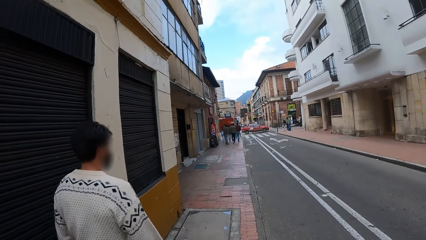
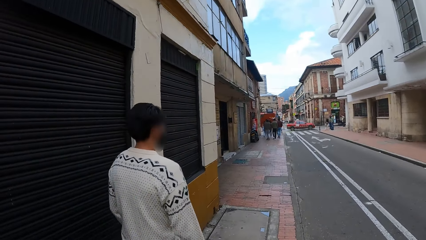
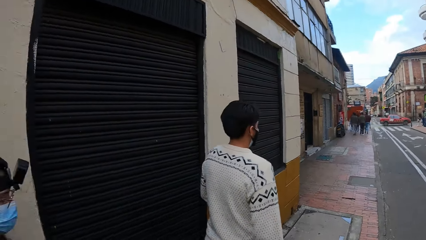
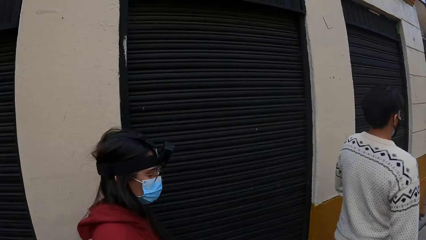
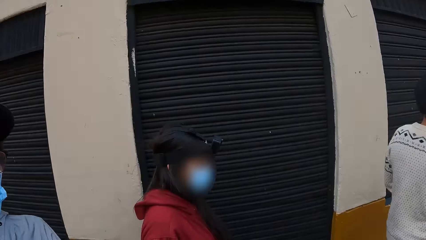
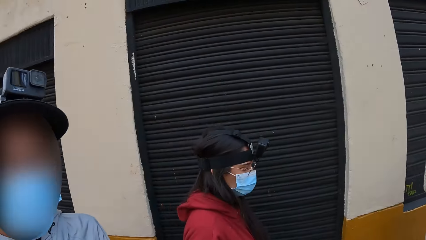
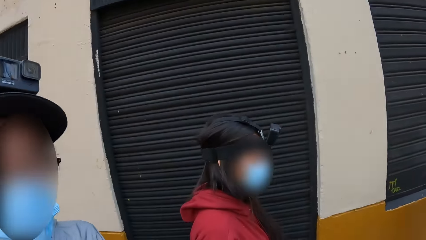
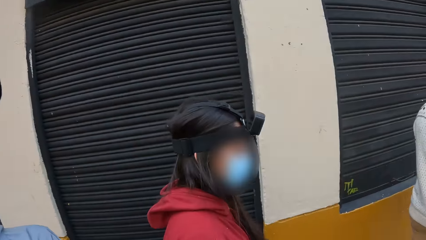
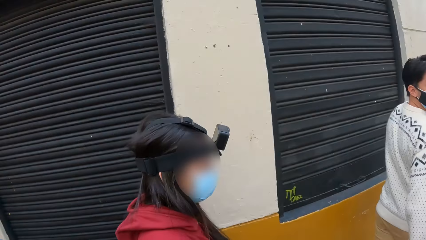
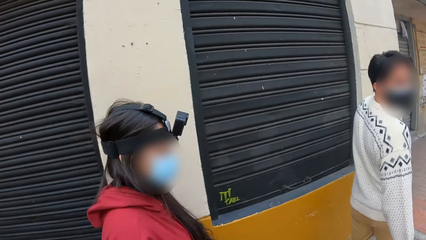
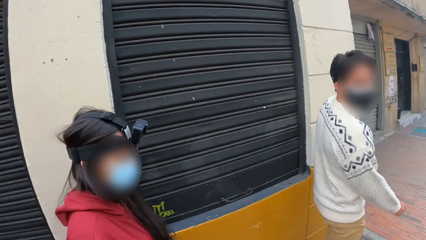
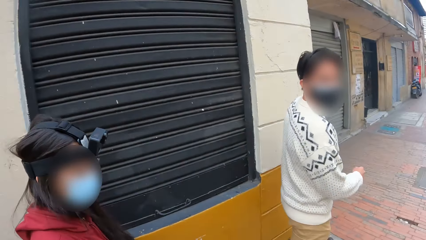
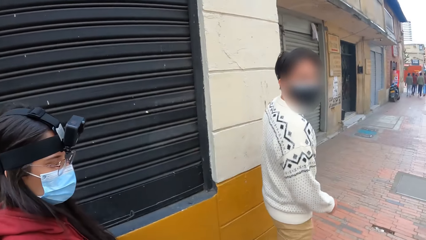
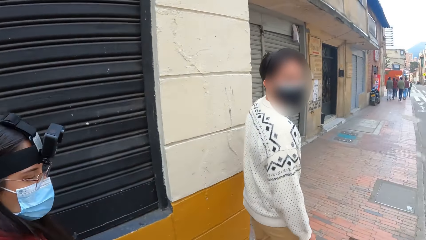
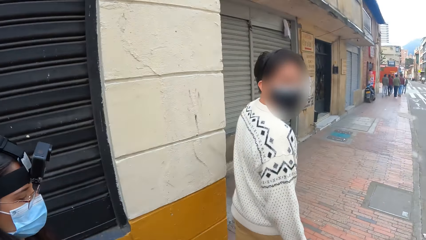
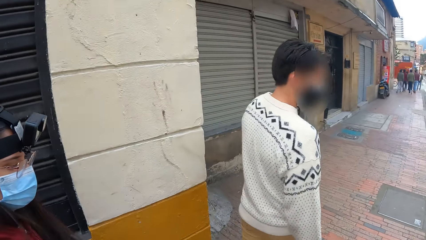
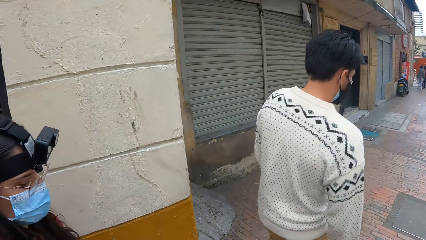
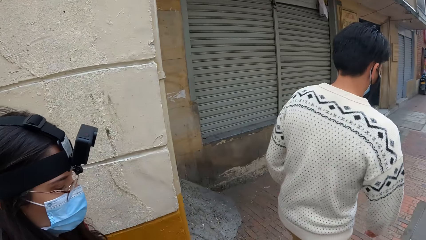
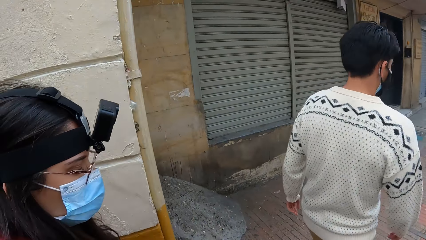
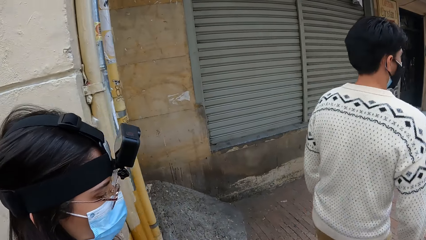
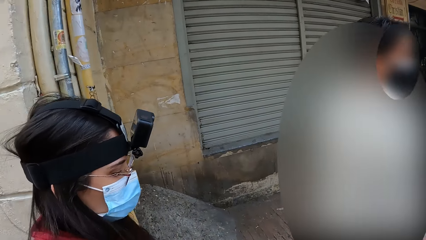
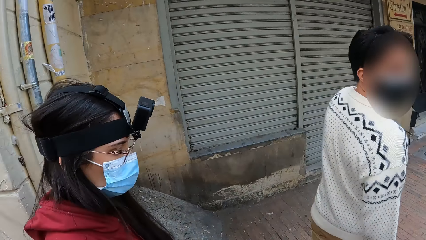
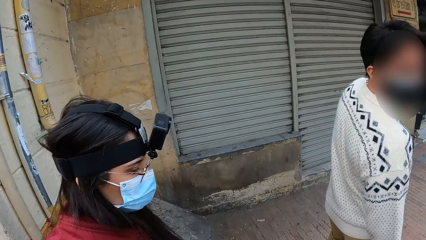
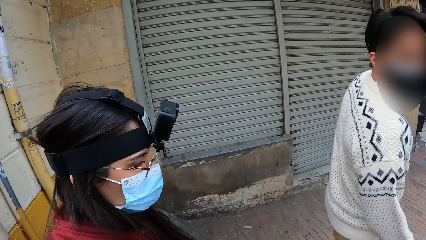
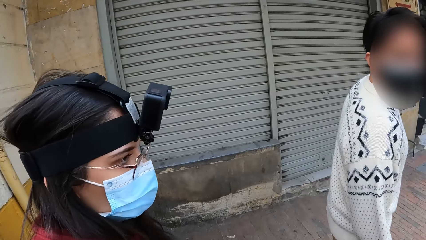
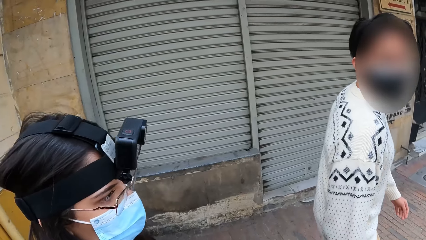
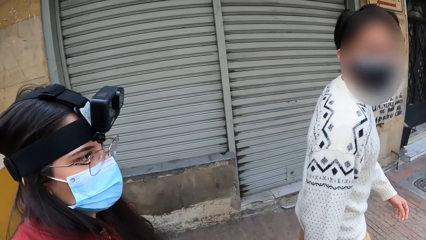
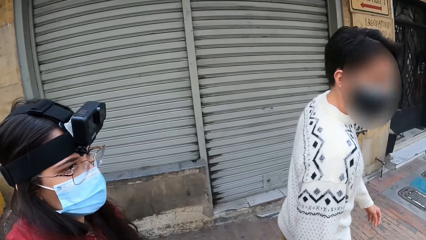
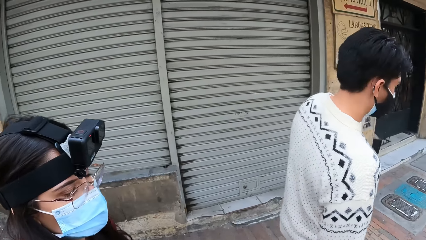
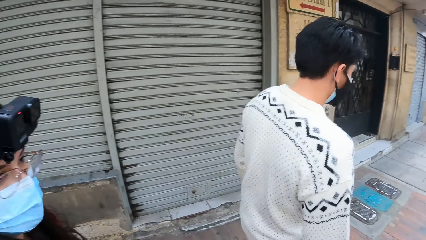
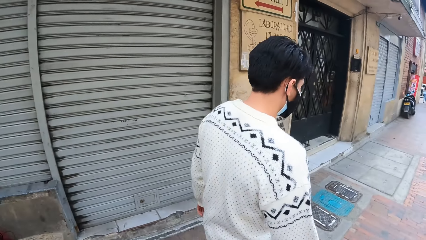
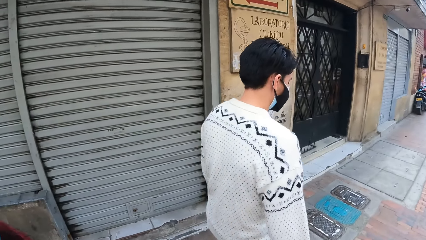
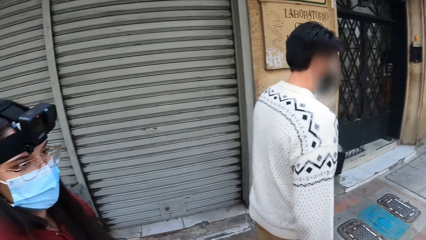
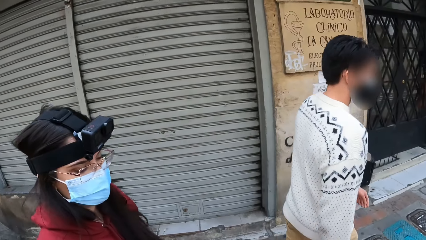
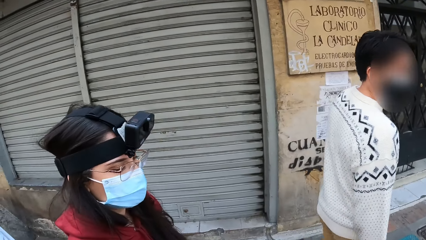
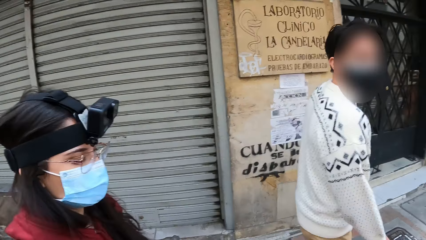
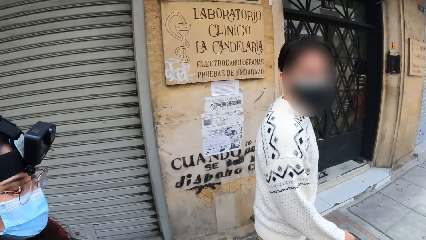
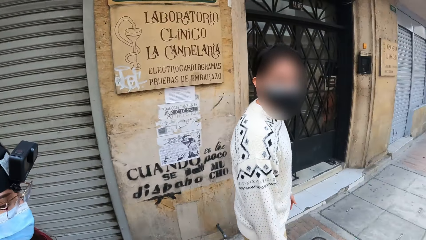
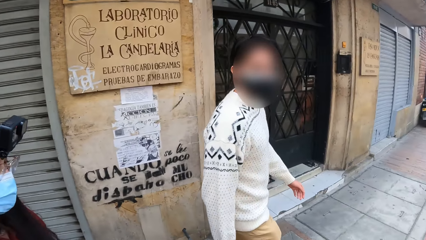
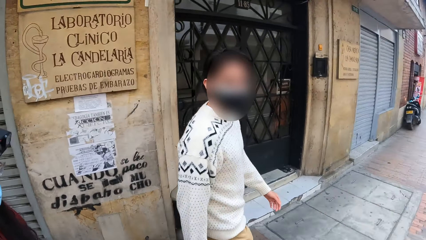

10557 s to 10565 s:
The camera wearer interacts with a man.
